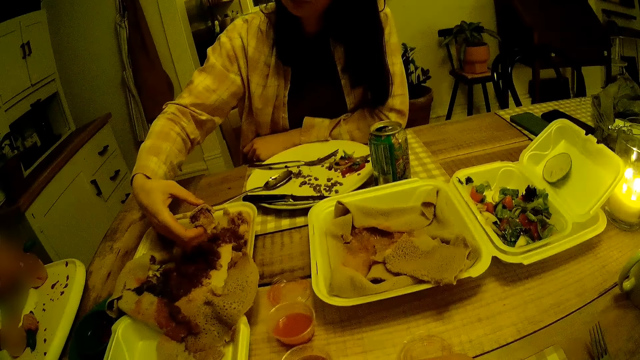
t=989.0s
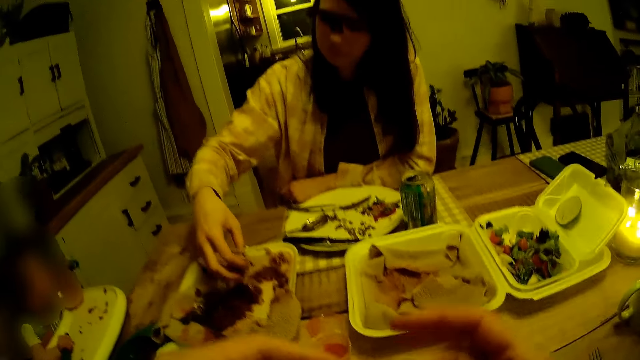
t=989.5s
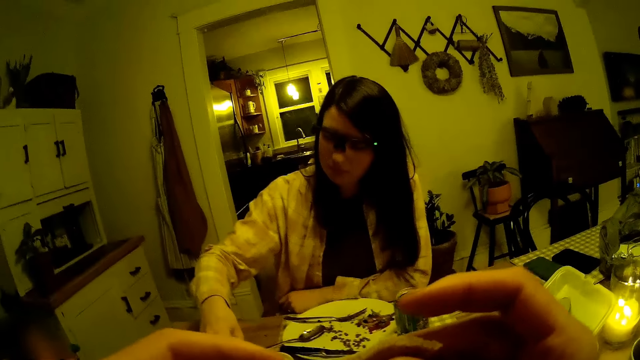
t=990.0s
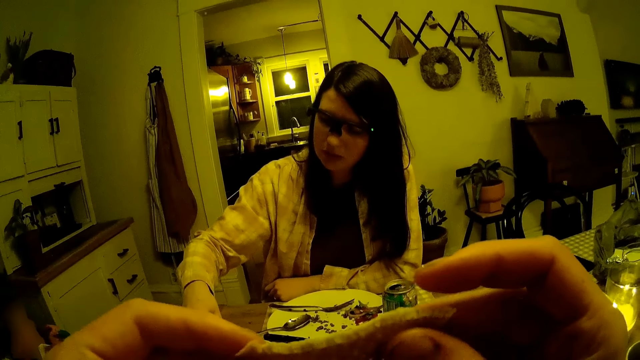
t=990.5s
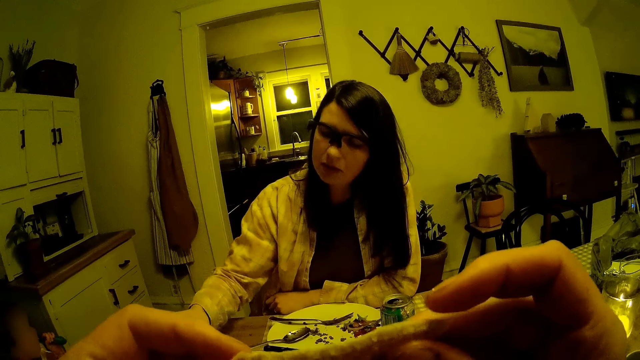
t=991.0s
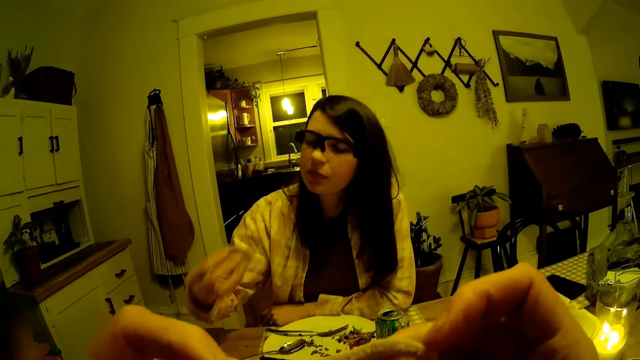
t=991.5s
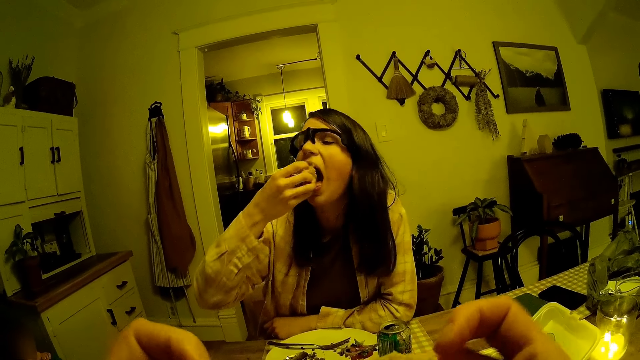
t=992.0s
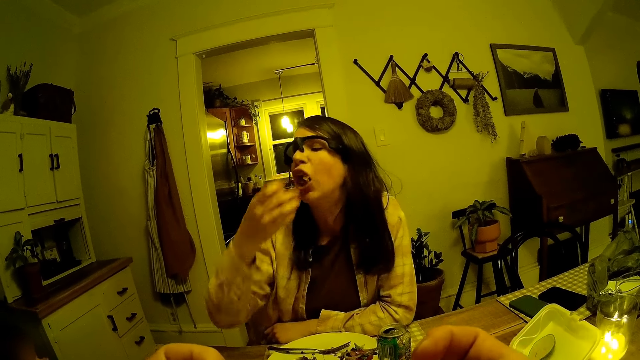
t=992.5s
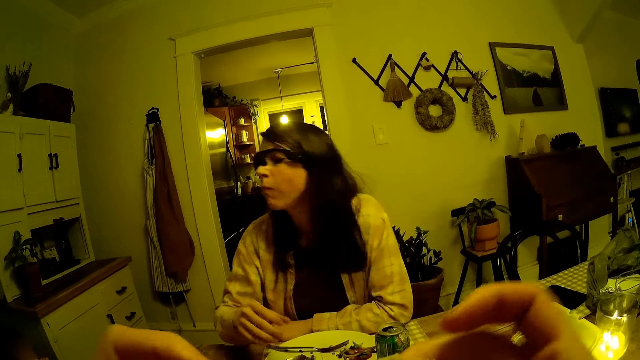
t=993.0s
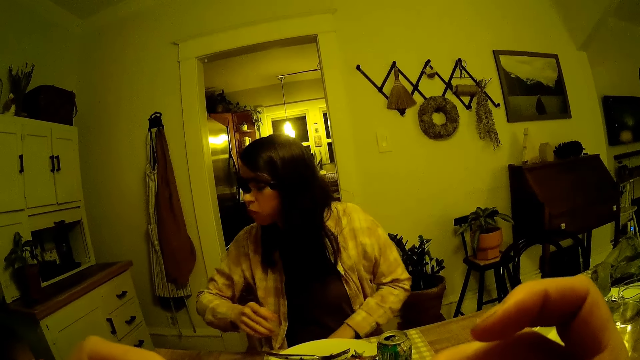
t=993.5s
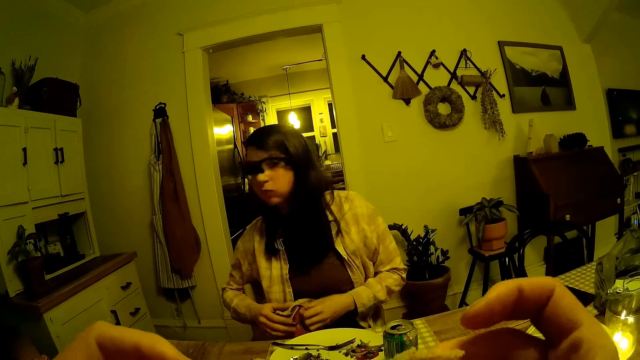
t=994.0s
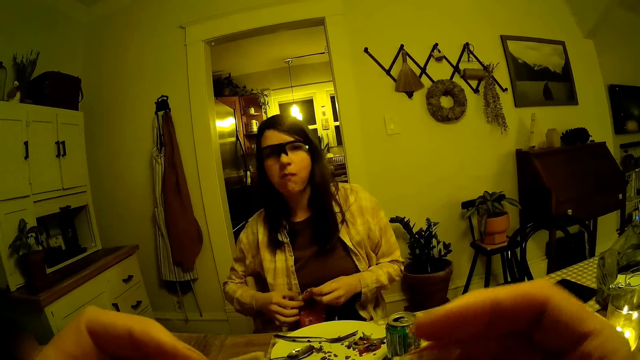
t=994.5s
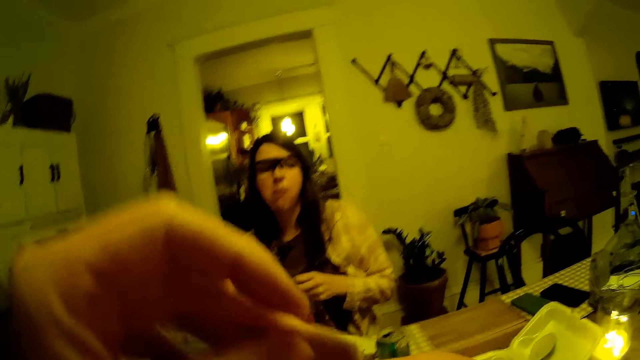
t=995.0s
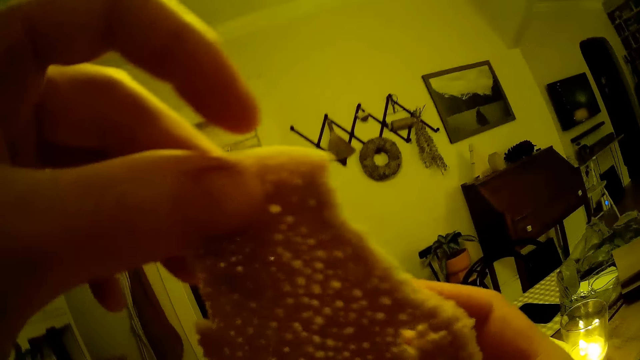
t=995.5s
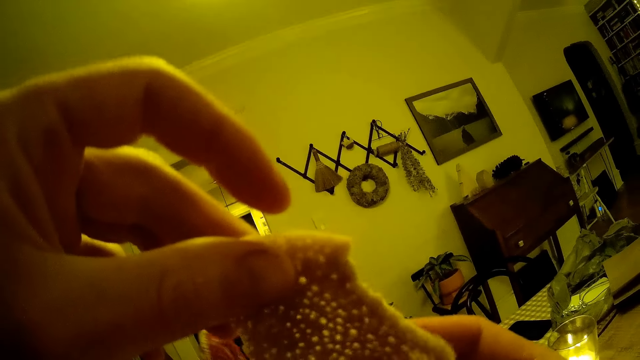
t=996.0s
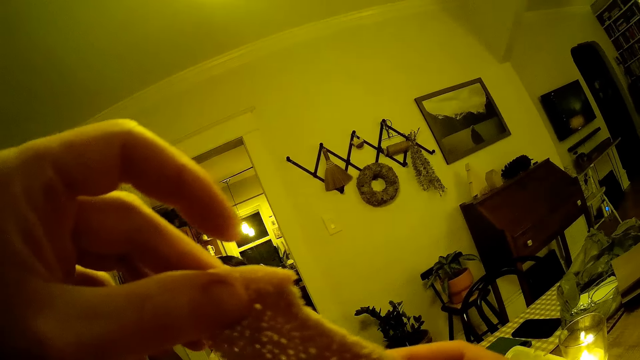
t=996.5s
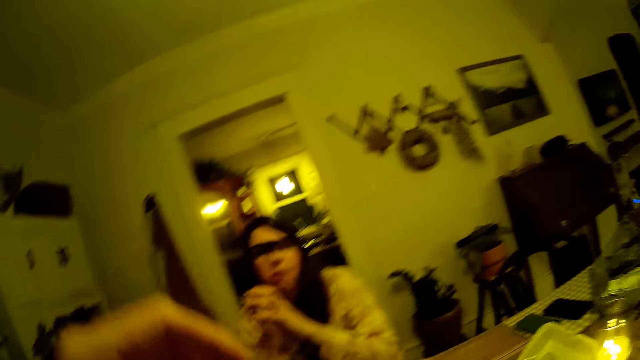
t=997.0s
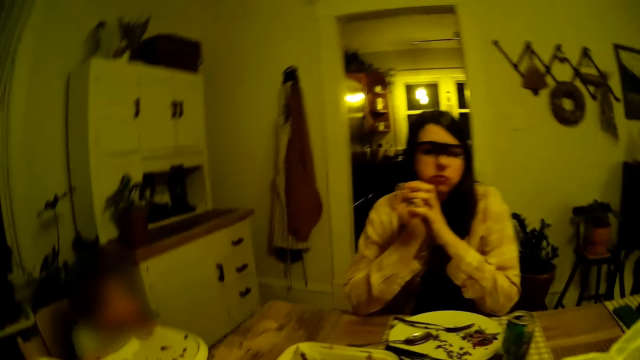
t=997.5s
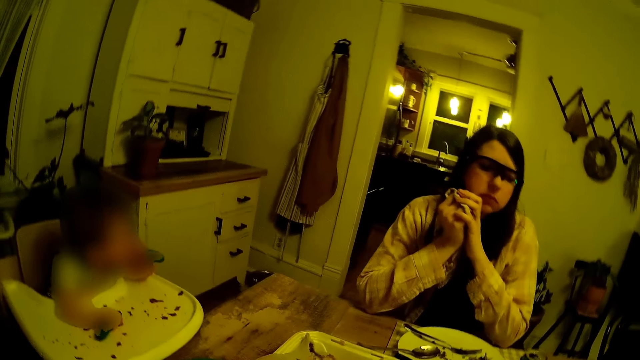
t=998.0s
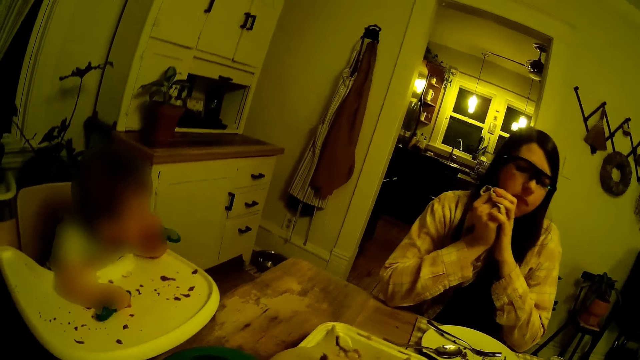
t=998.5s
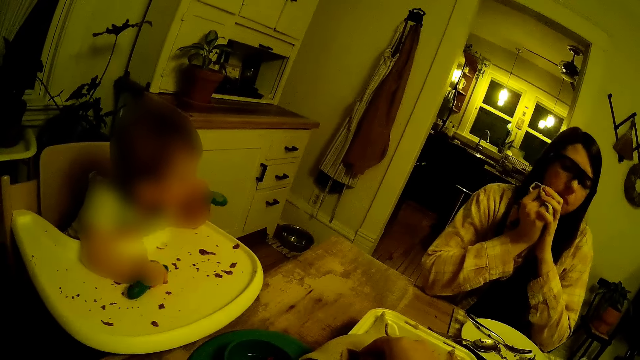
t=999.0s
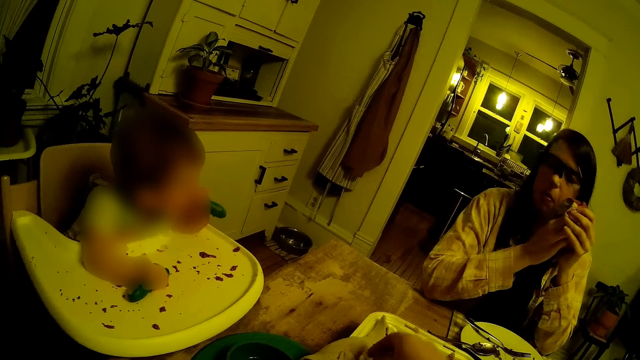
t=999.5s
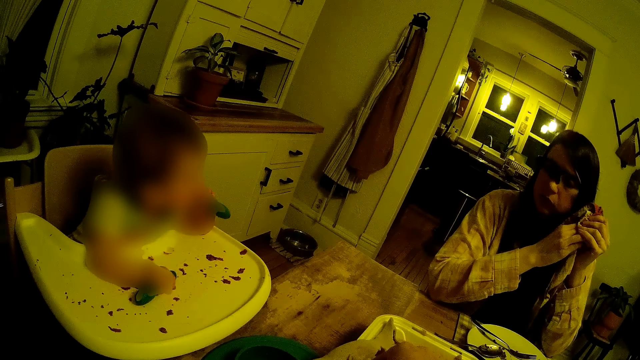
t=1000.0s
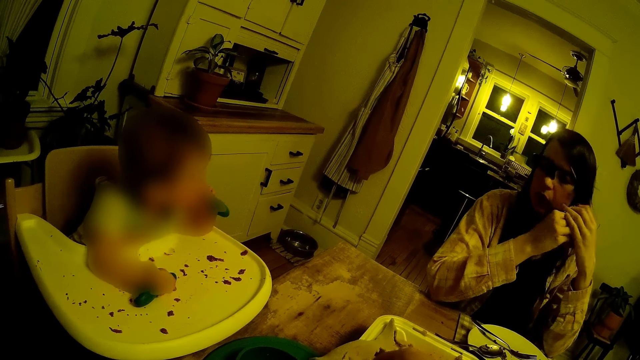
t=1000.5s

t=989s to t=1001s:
The camera wearer holds the food. The woman puts the pancake in her mouth with her right hand. The woman holds the cloth.

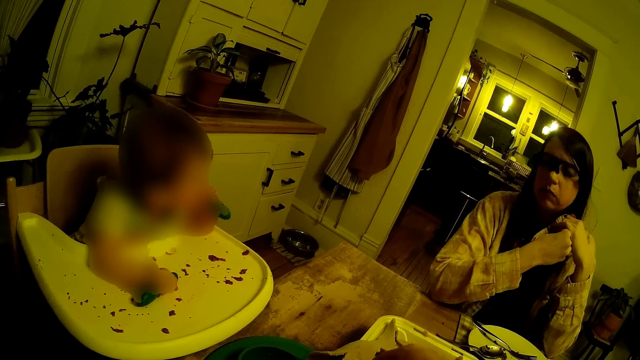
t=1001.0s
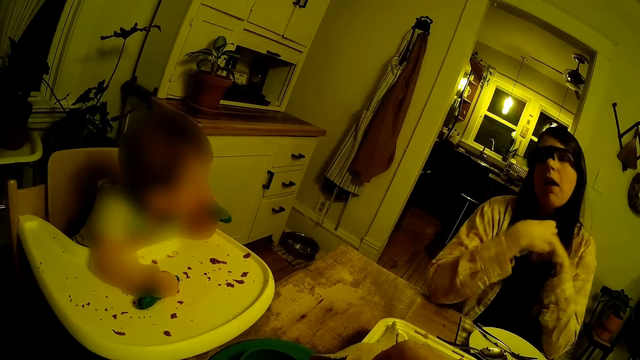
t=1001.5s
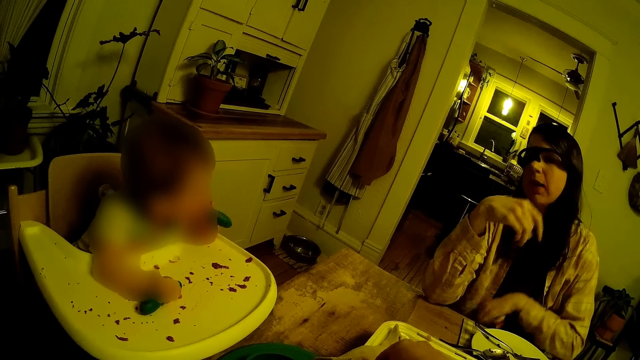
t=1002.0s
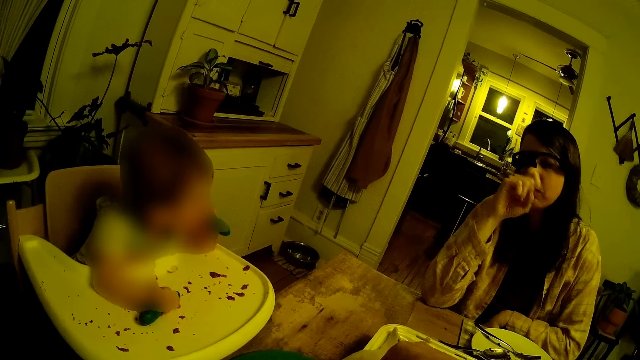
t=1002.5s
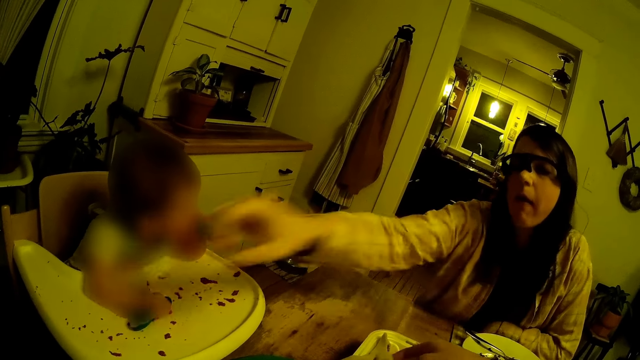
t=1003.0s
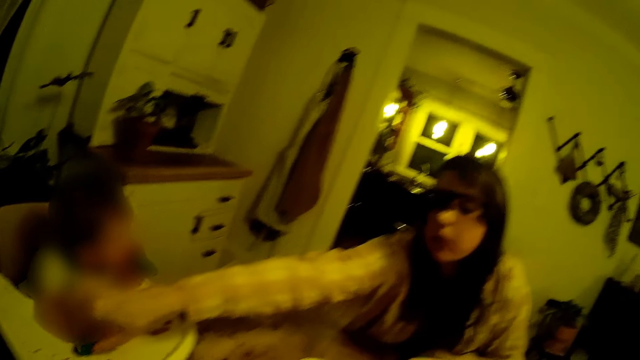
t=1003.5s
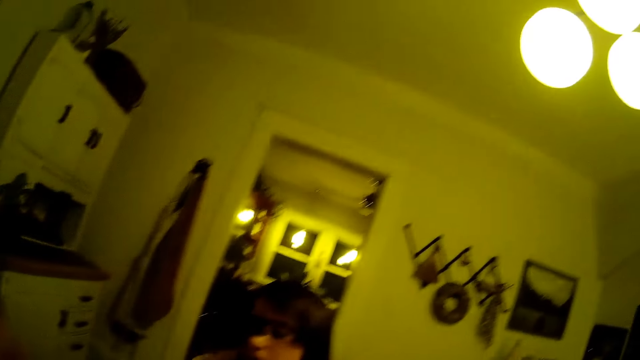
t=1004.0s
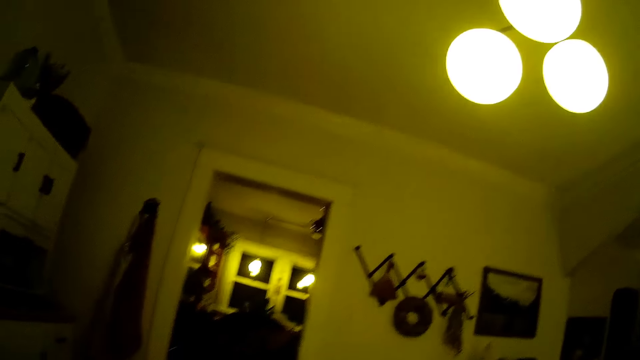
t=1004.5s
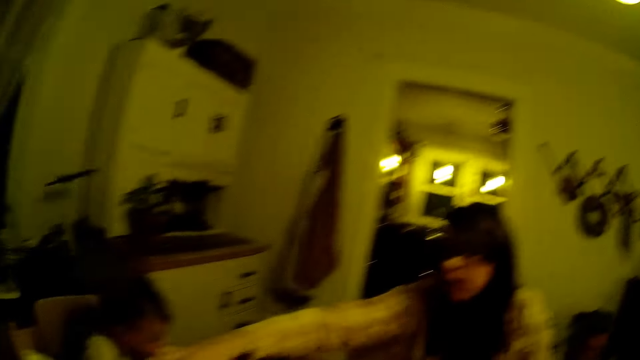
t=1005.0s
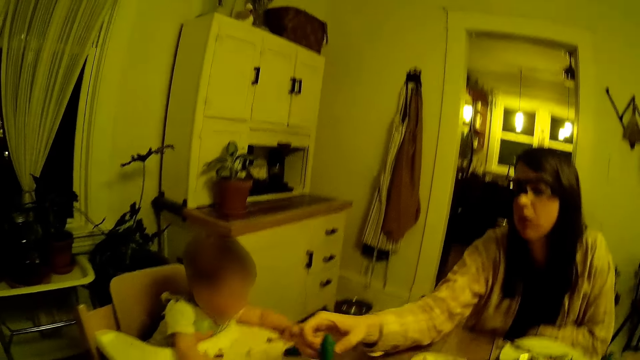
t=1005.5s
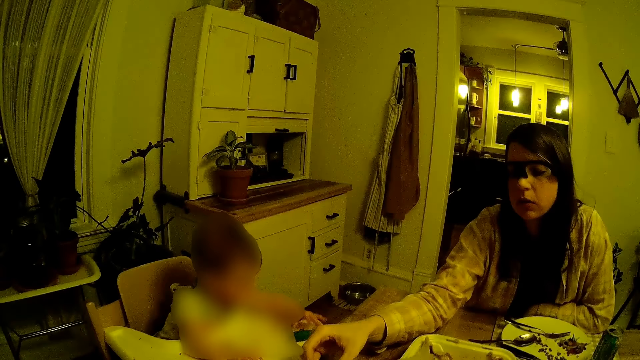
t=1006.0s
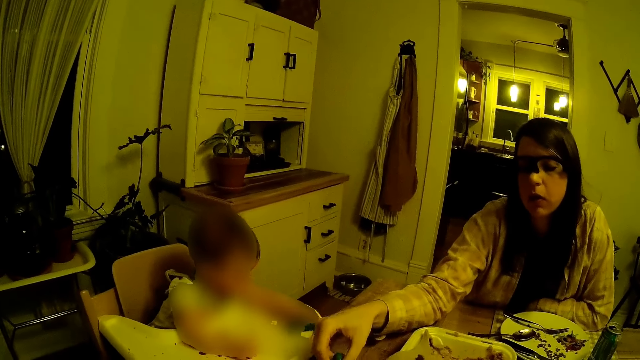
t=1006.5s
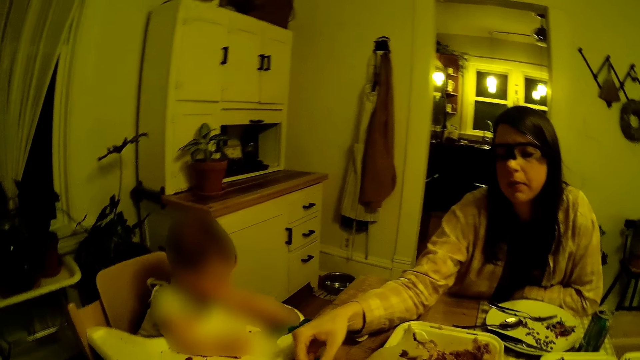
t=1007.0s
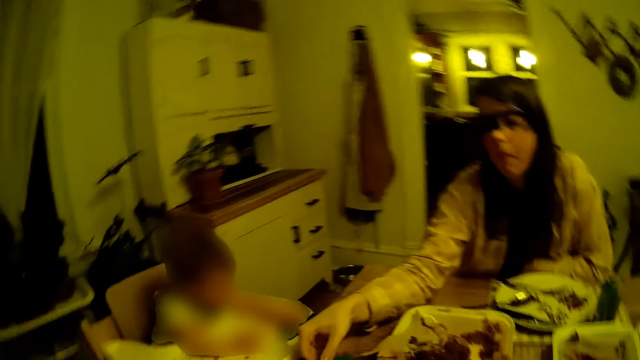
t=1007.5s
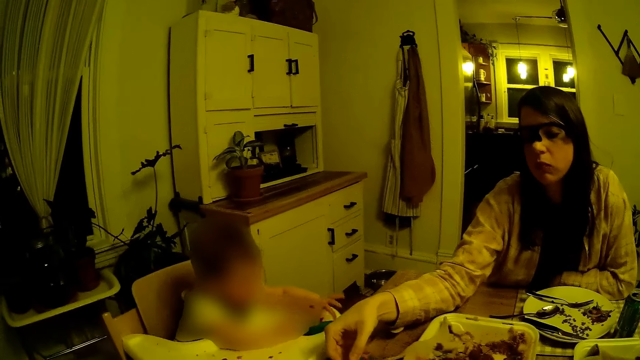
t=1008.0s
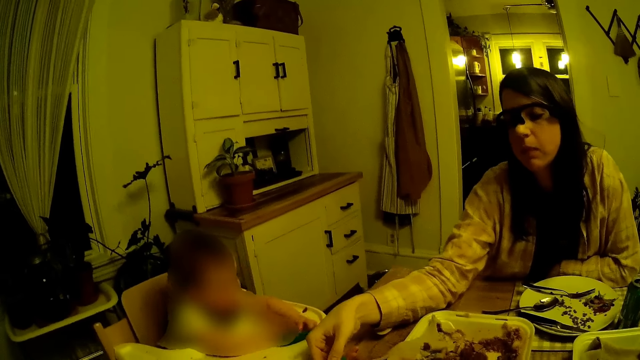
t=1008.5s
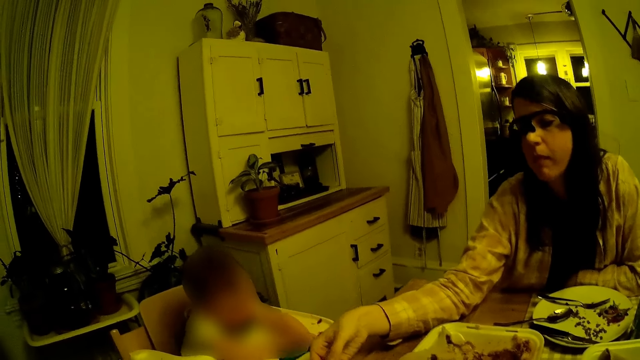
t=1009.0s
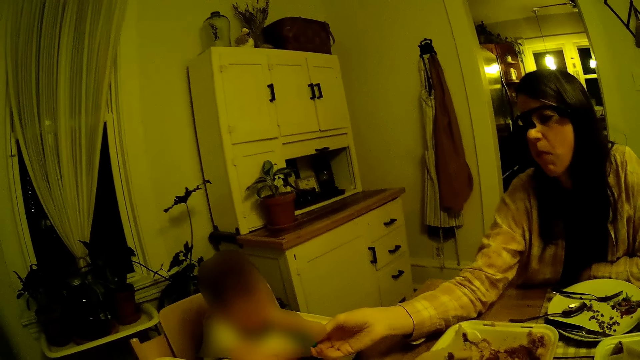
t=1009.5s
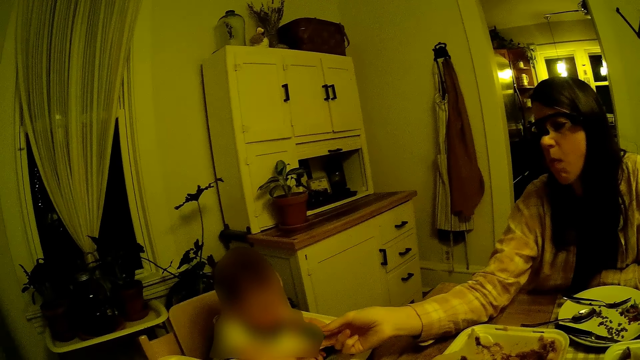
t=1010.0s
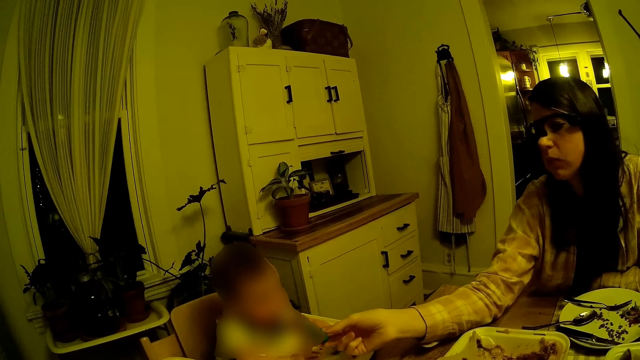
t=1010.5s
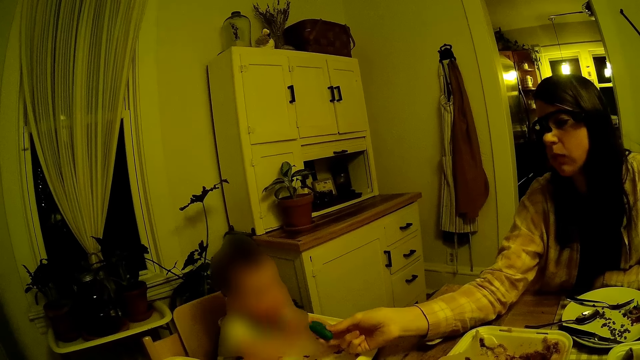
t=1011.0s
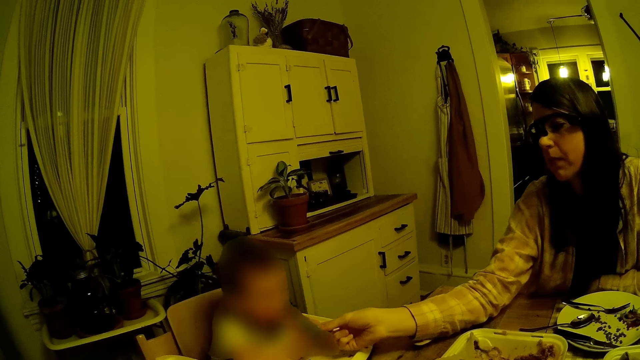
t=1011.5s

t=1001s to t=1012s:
A person interacts with another person.
